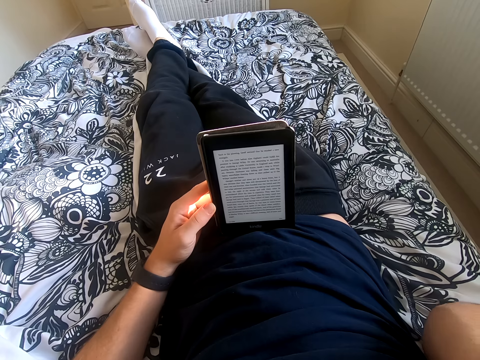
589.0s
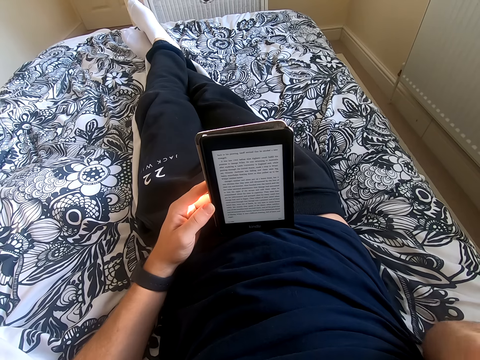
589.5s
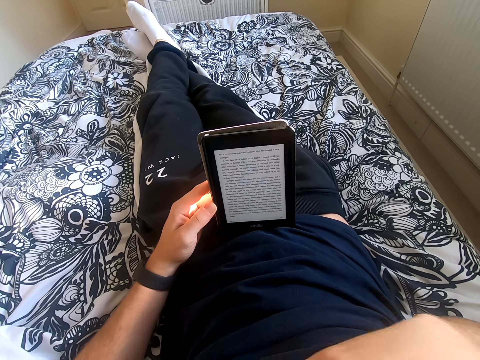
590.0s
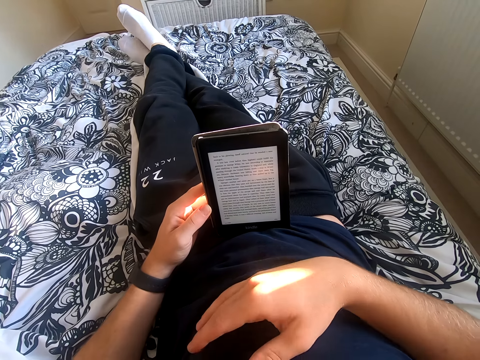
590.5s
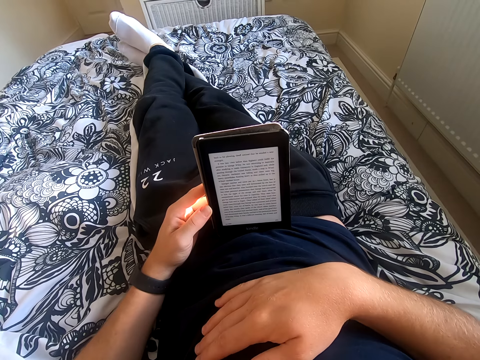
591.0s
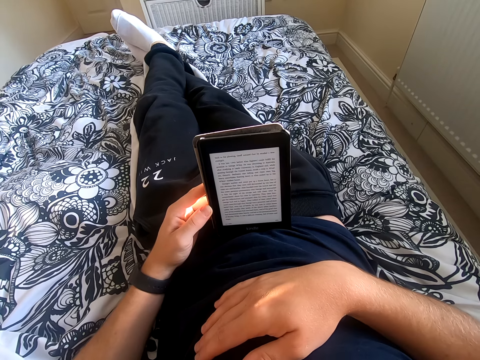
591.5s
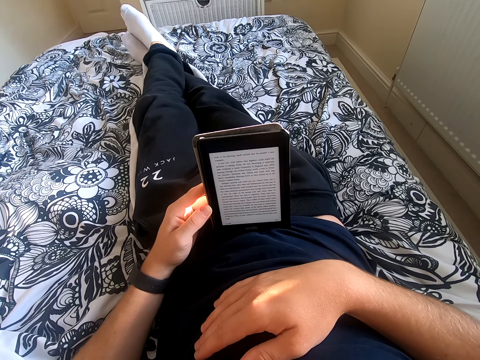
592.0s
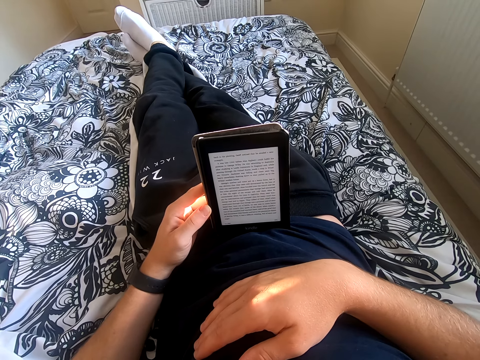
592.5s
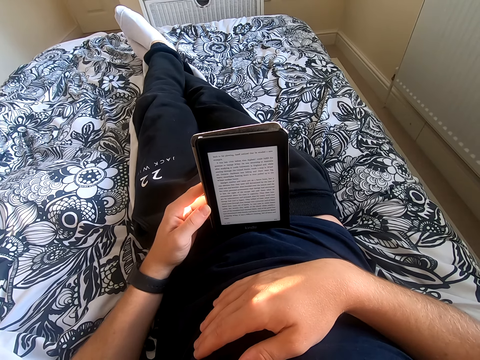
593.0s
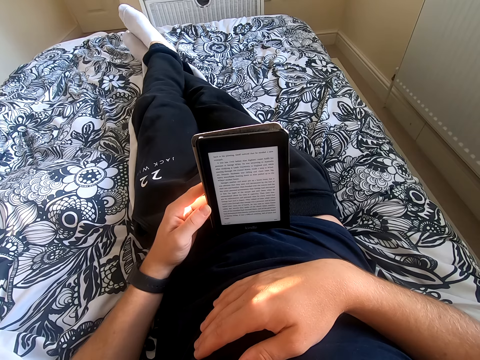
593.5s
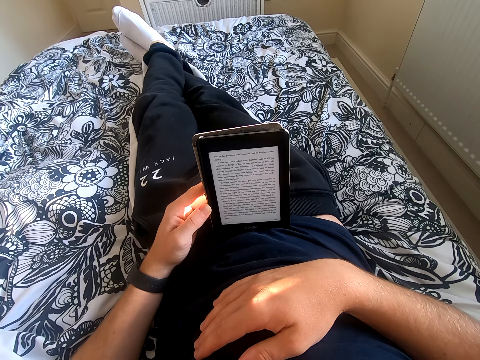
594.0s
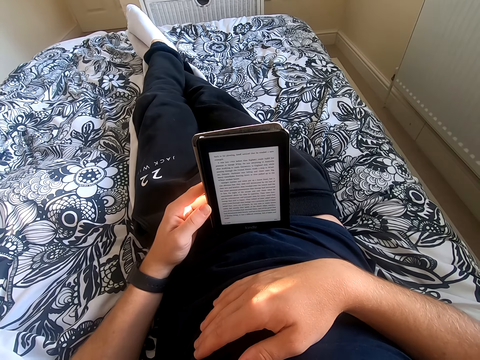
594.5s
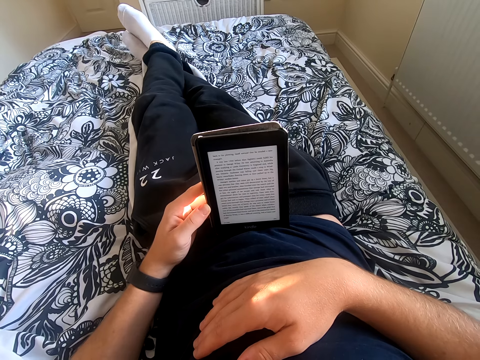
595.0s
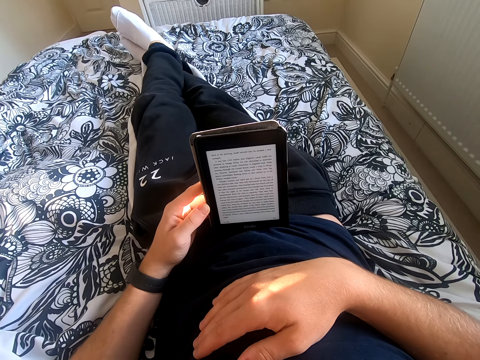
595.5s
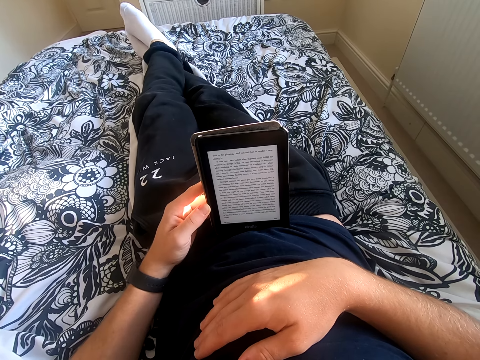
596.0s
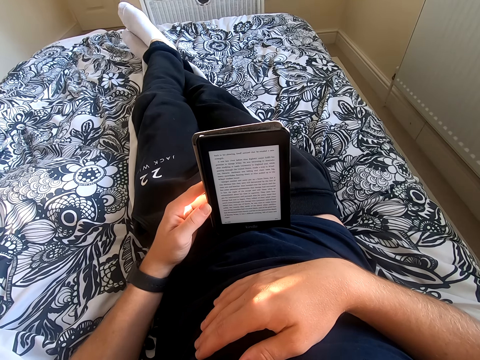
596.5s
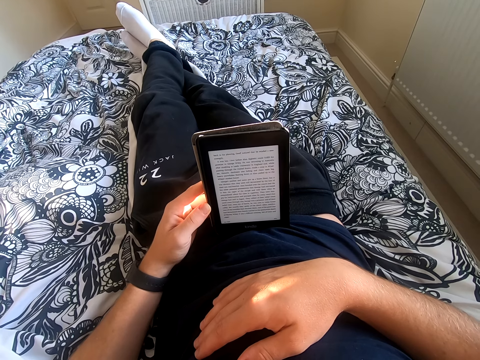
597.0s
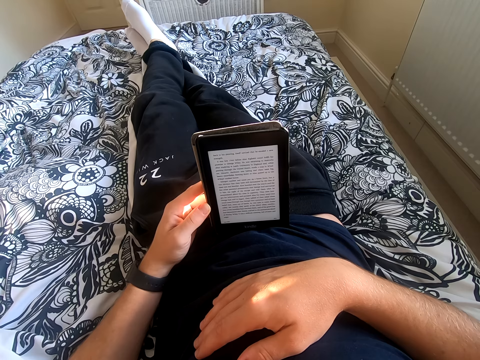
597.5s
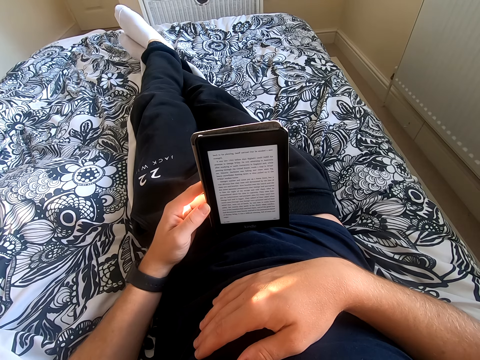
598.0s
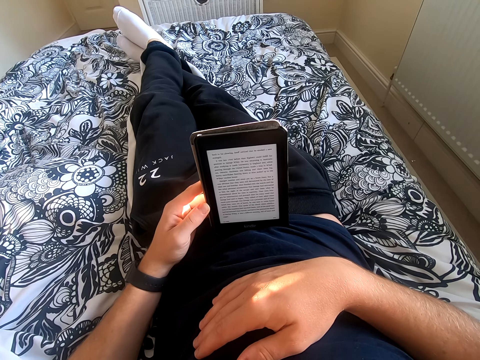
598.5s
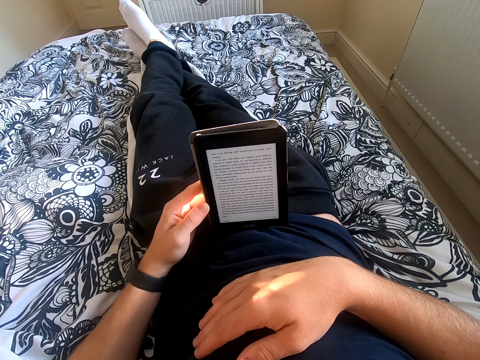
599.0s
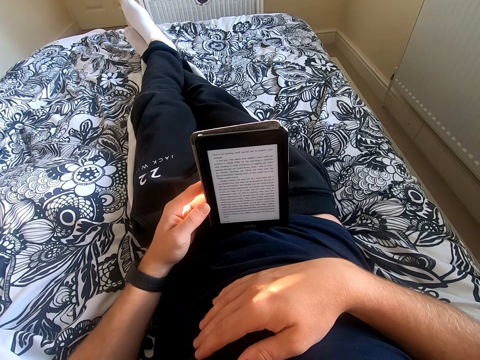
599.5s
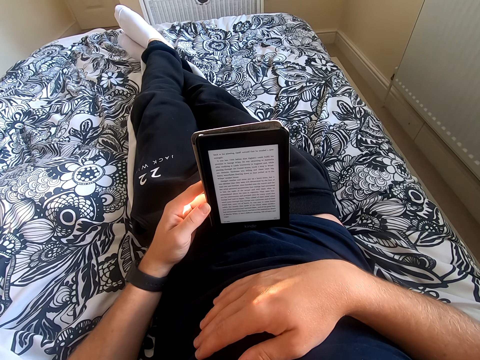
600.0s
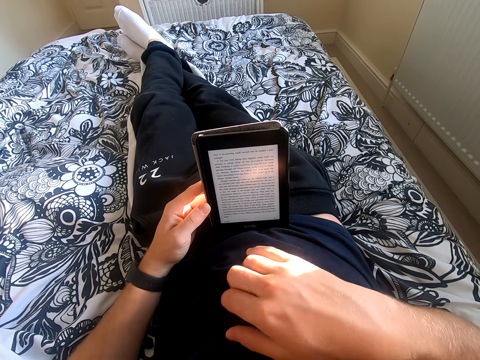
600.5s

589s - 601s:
The camera wearer places his right hand on the chest. He reads on the tablet.

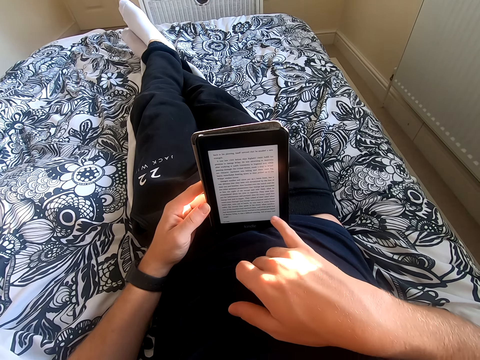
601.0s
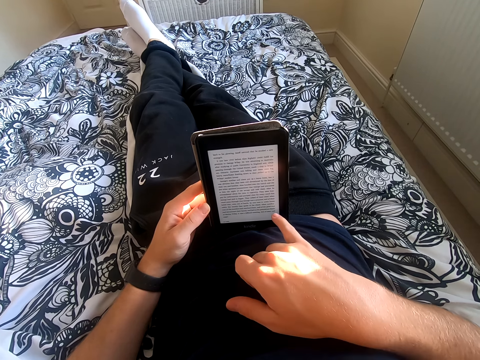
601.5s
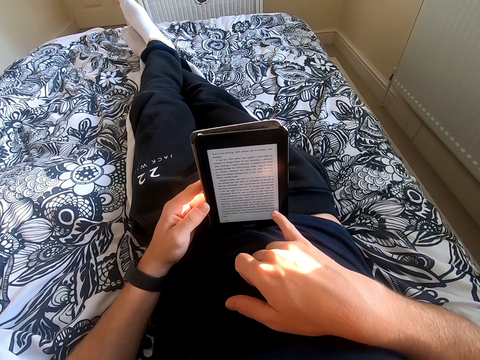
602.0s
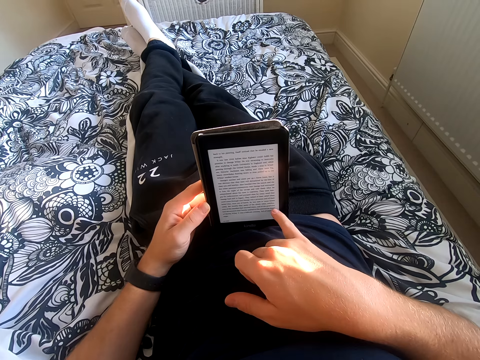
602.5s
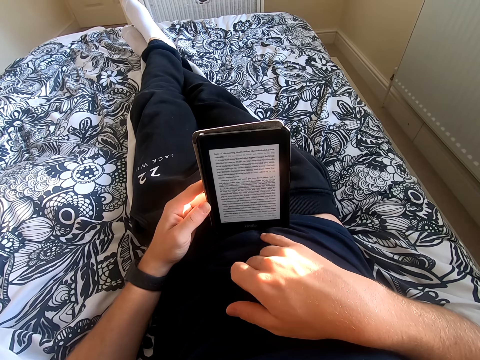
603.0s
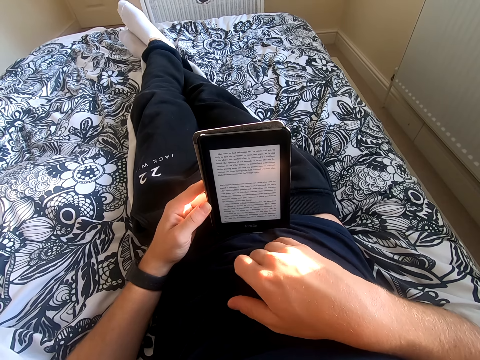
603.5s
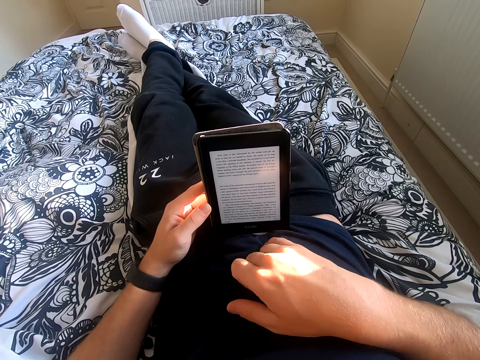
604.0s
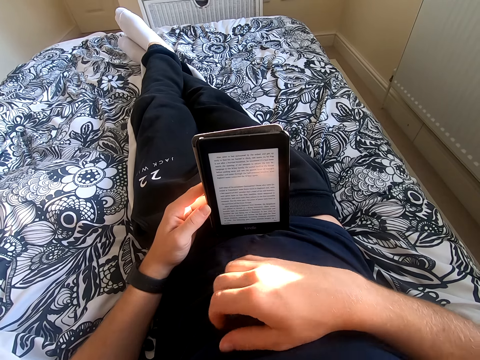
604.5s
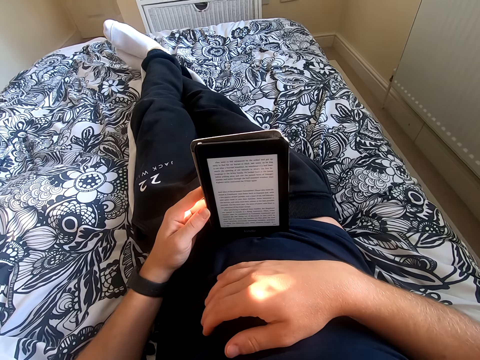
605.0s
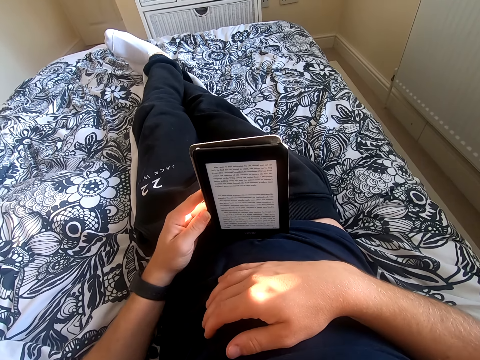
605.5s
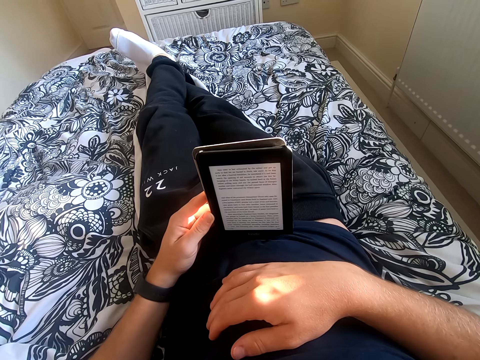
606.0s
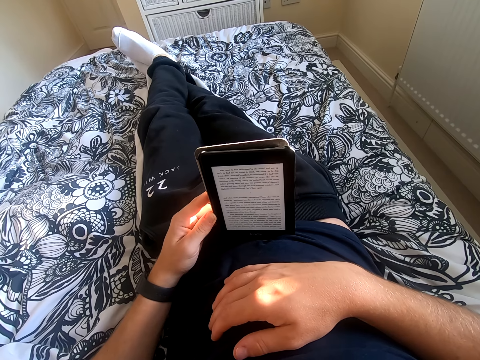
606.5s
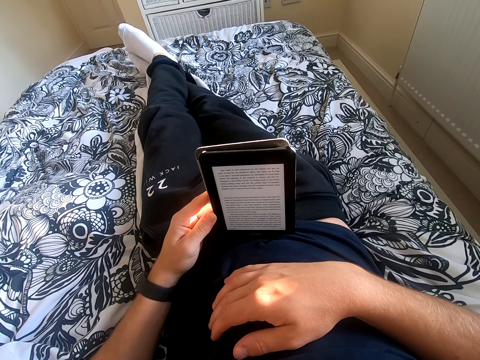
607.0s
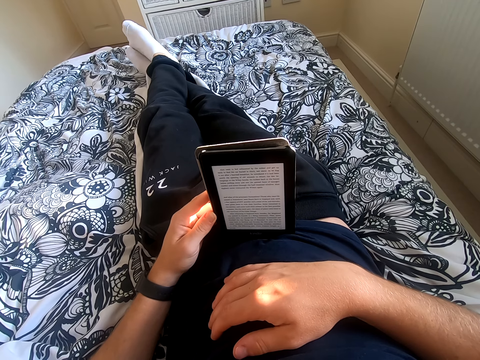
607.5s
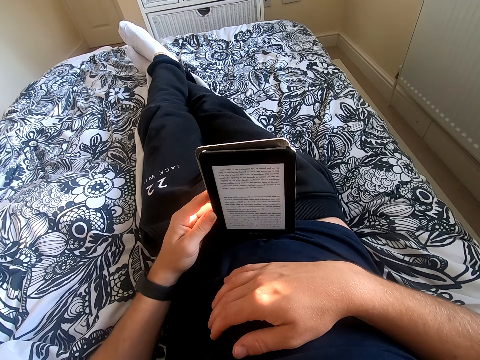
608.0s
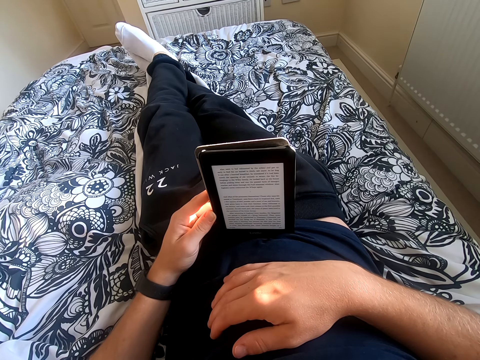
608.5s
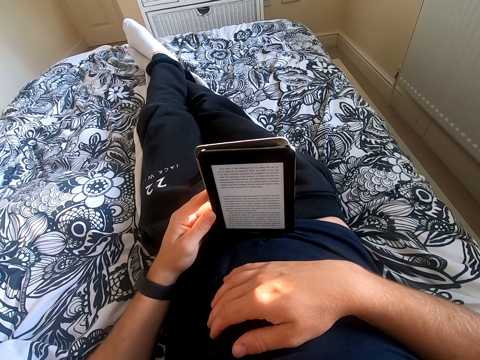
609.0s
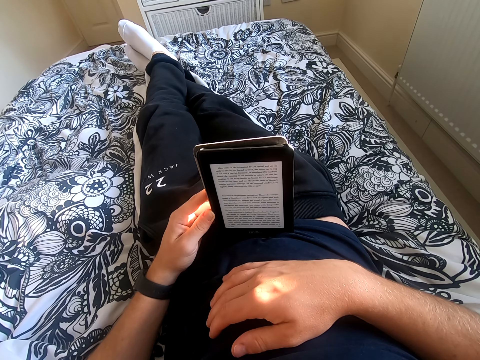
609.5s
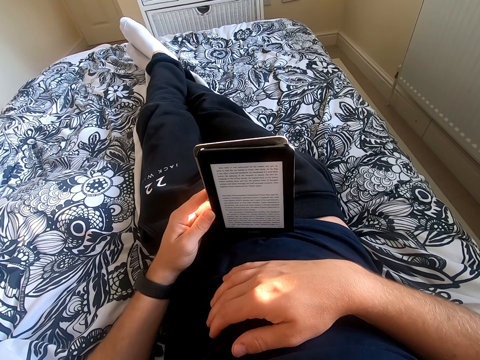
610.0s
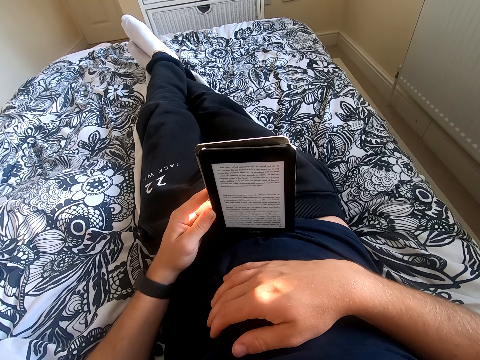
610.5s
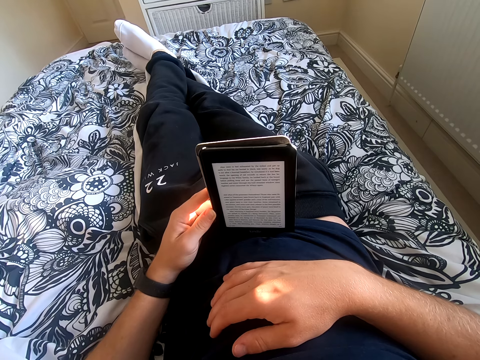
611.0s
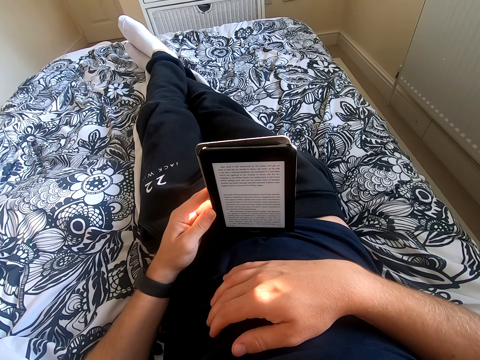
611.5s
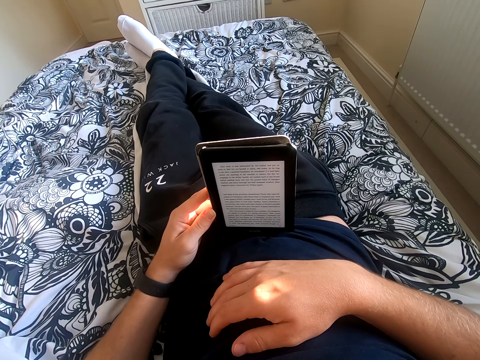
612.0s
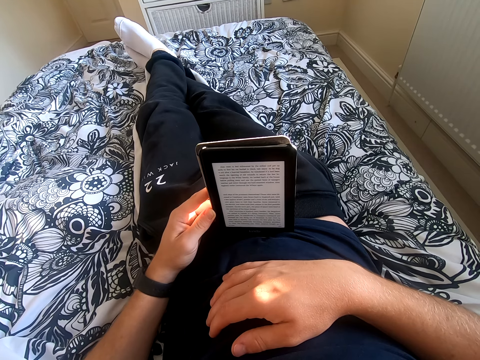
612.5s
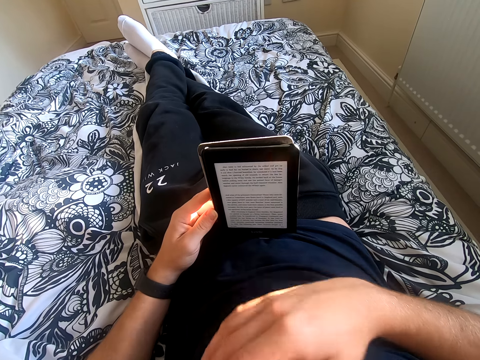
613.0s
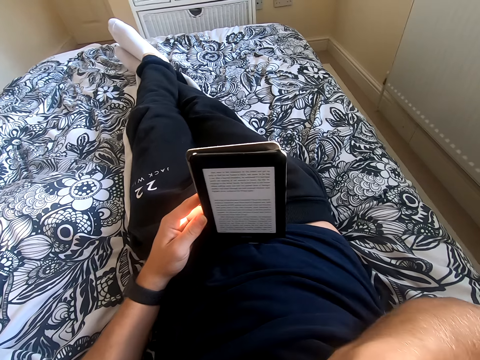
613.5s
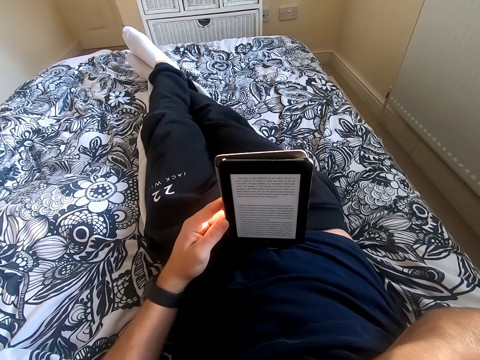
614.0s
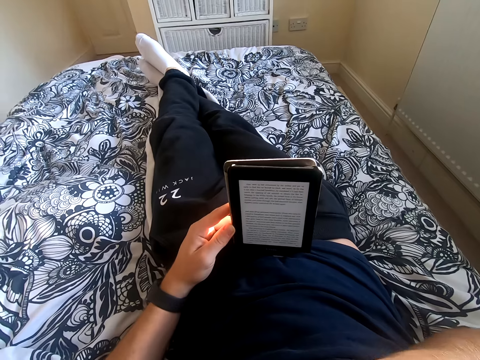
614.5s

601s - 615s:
The camera wearer scrolls through the tablet. He reads the book on the tablet. He scratches his belly and places his hand on the belly. He touches something. He reads on the tablet.
